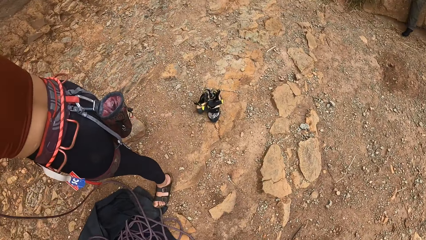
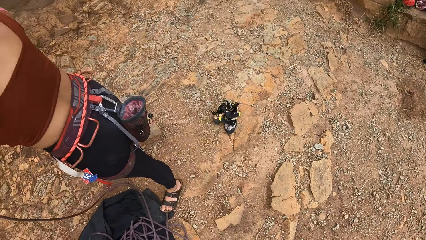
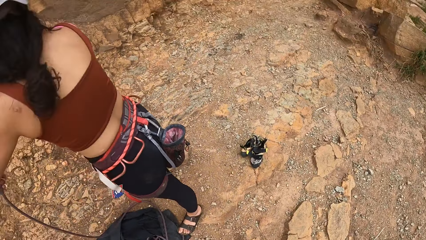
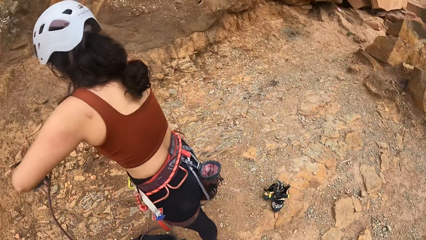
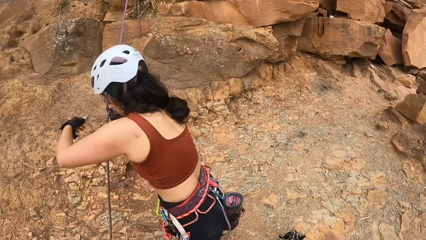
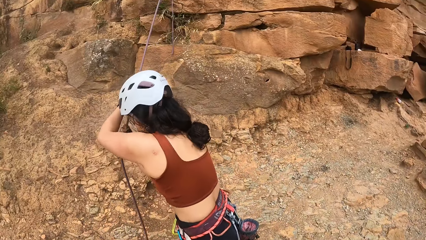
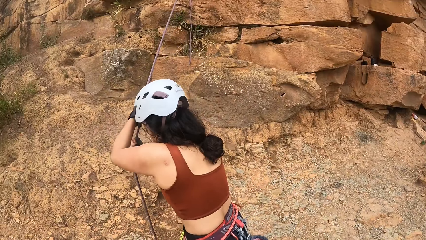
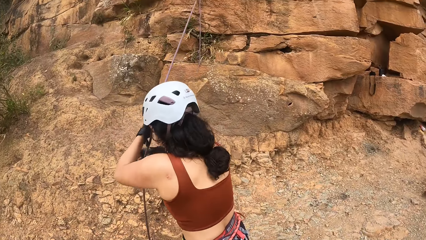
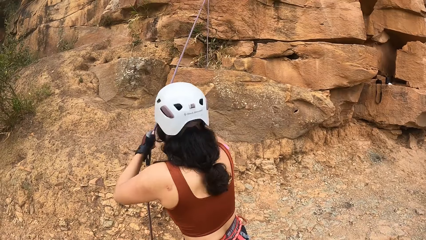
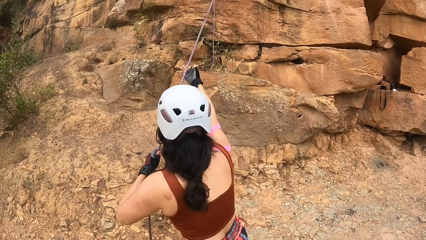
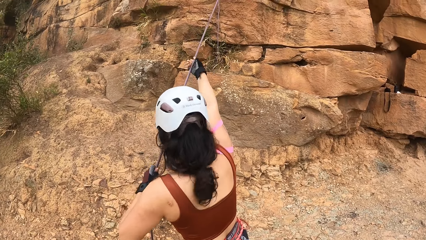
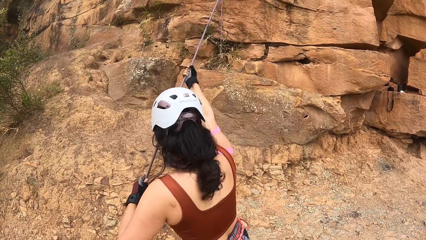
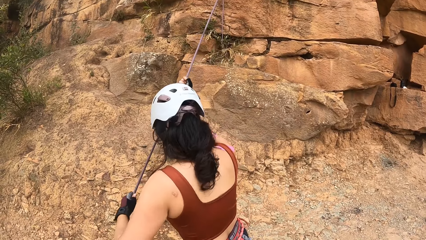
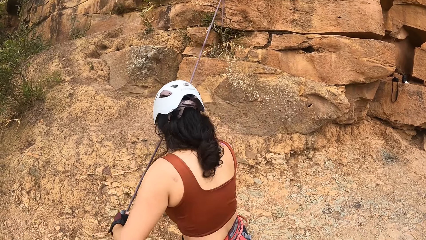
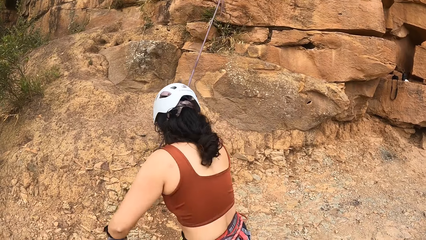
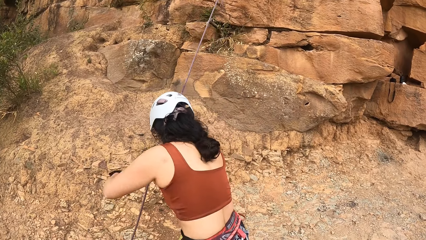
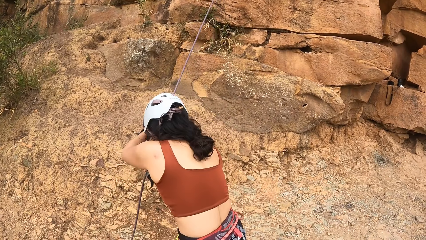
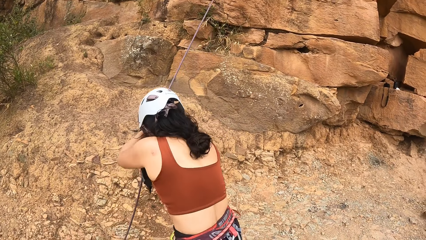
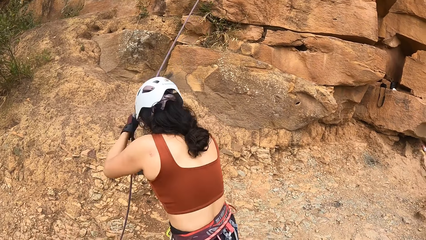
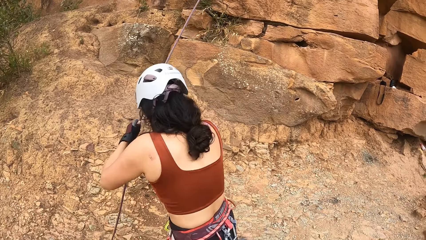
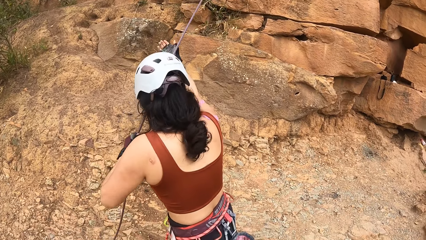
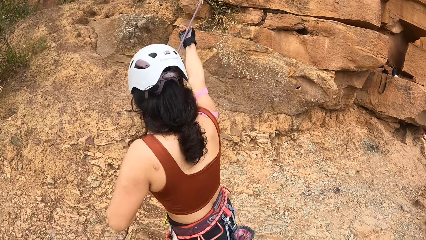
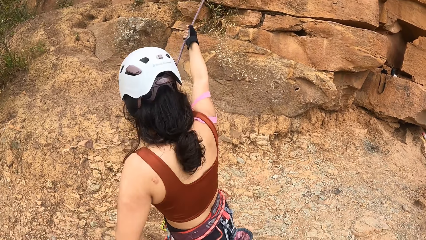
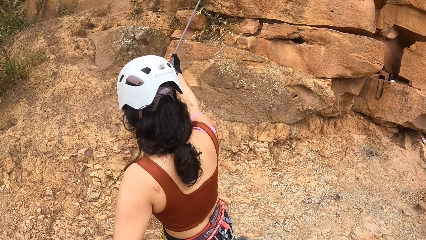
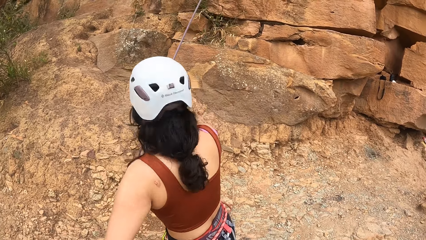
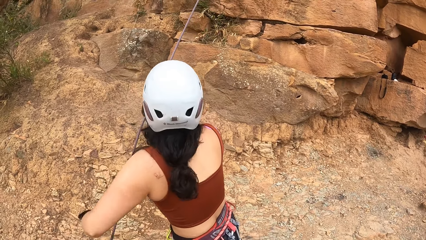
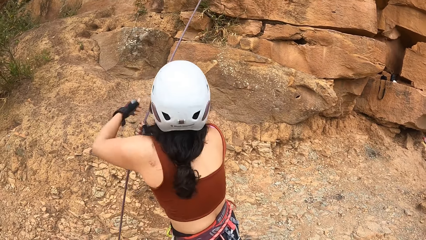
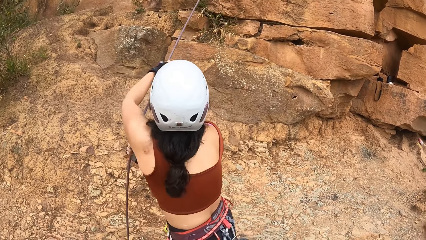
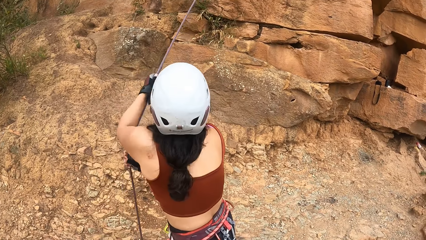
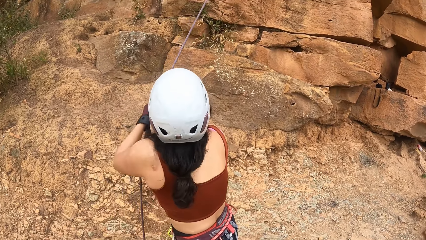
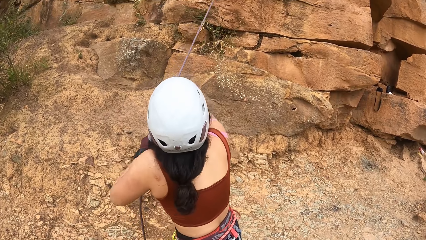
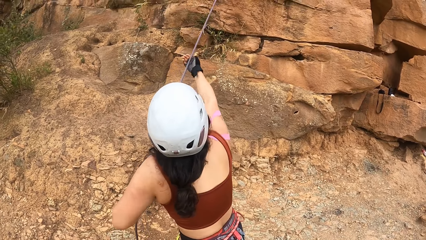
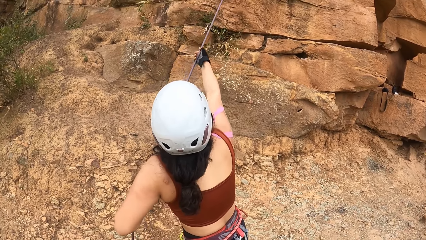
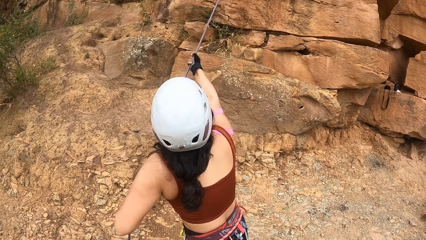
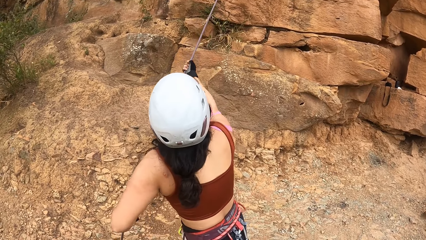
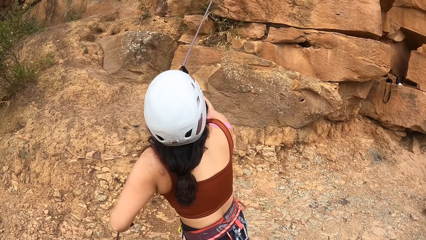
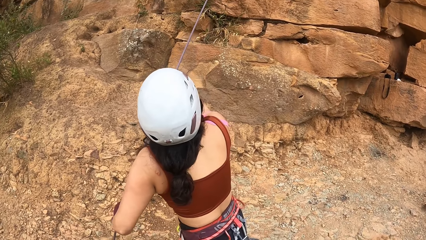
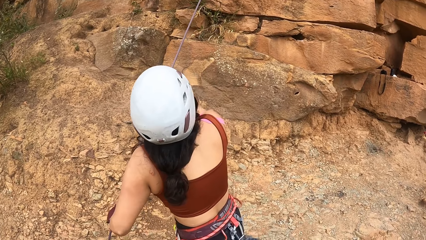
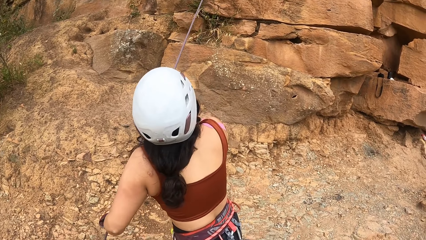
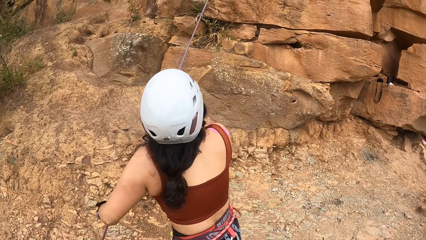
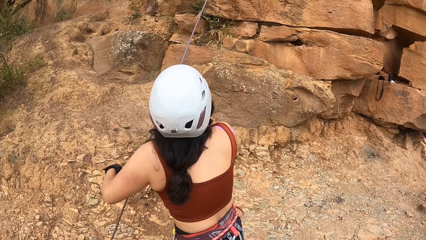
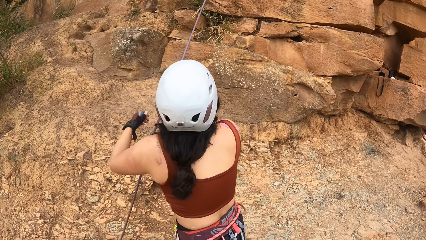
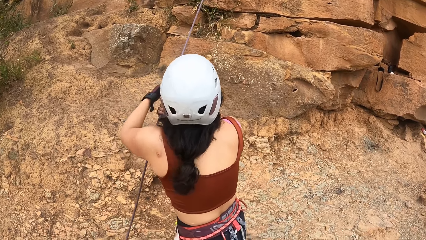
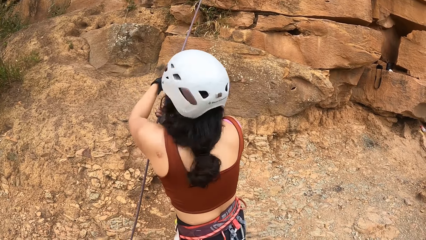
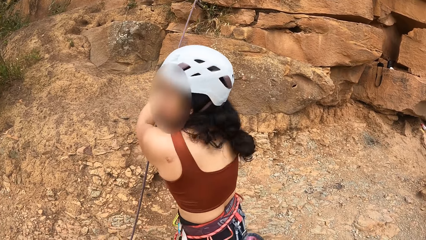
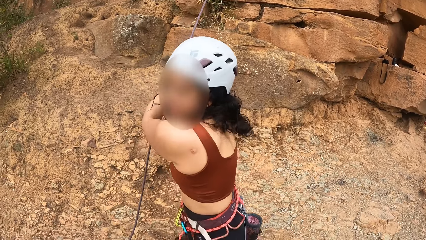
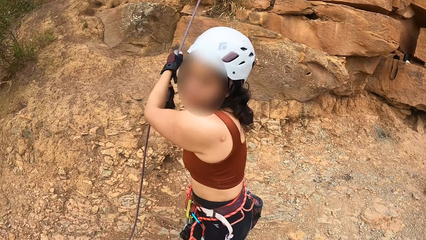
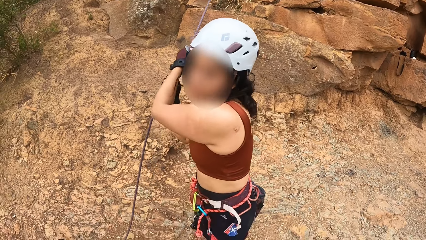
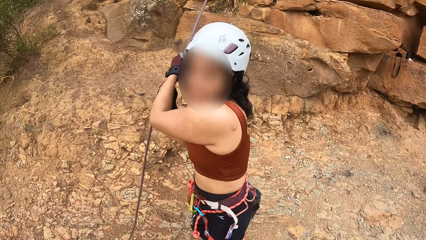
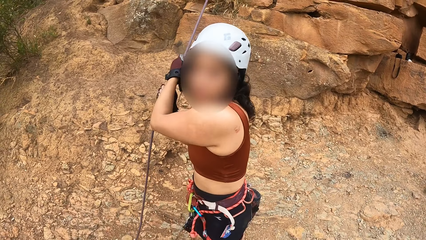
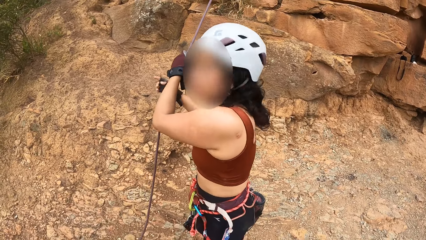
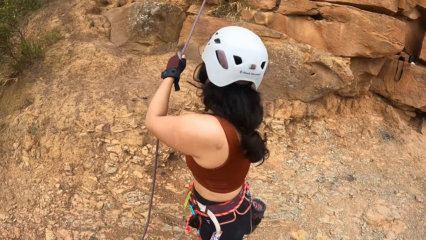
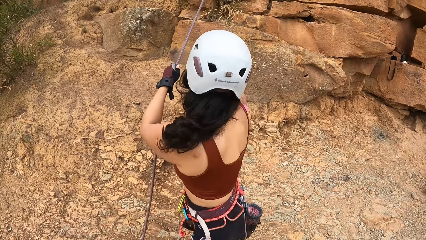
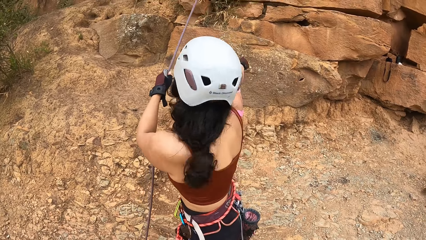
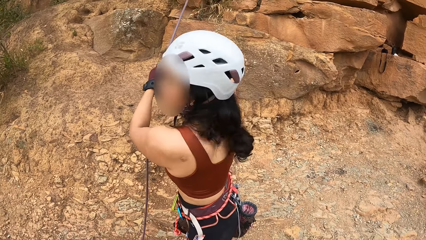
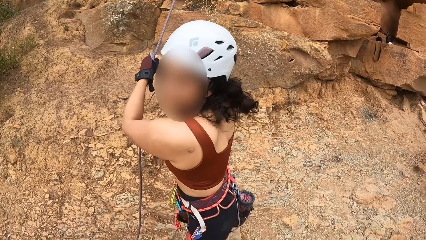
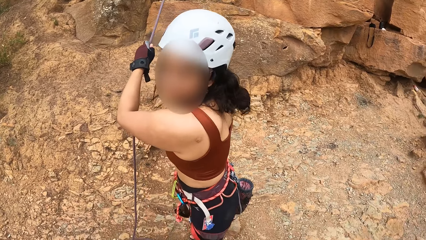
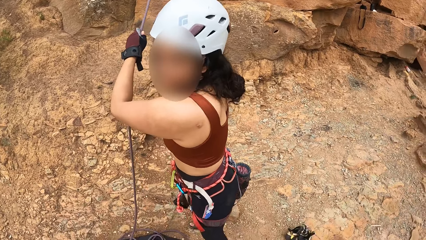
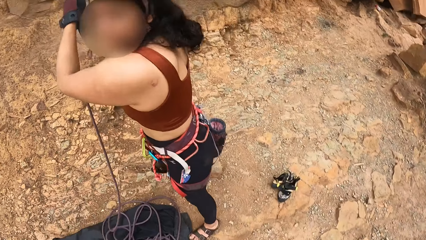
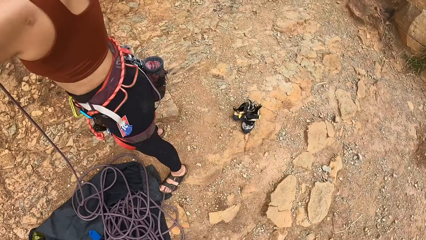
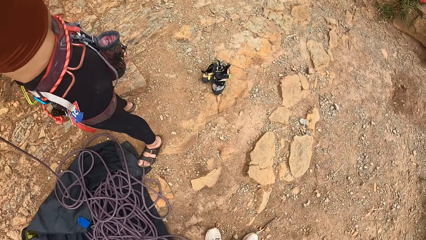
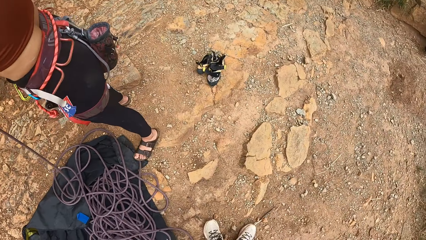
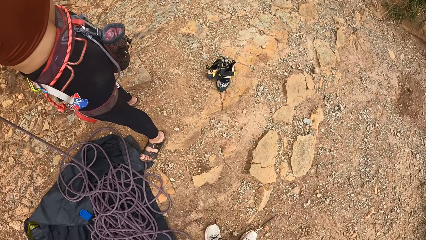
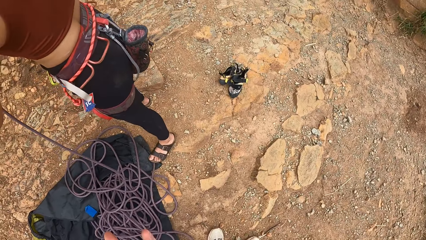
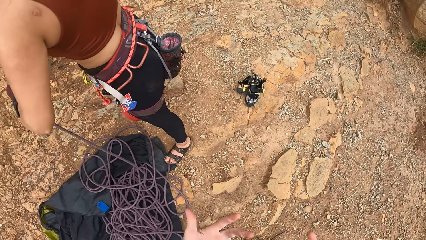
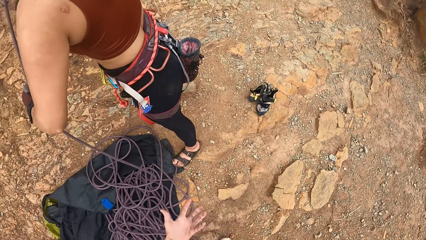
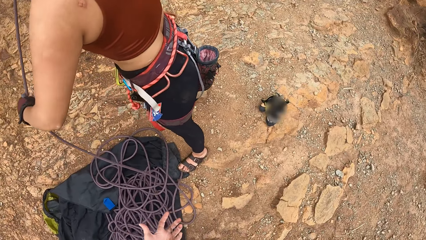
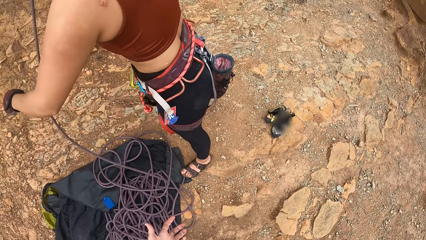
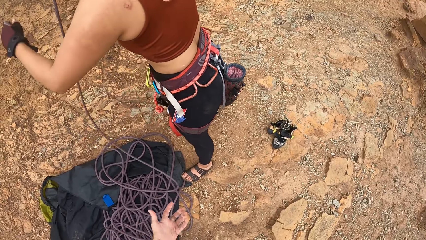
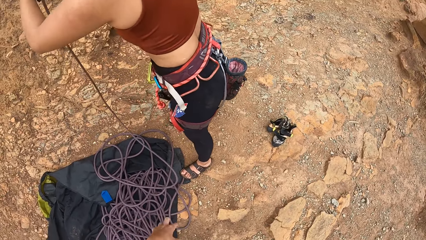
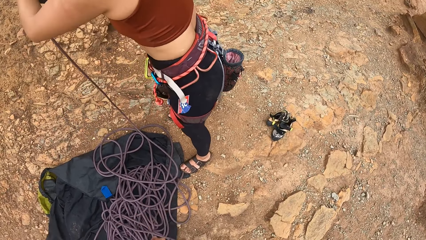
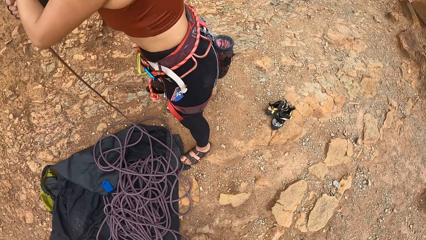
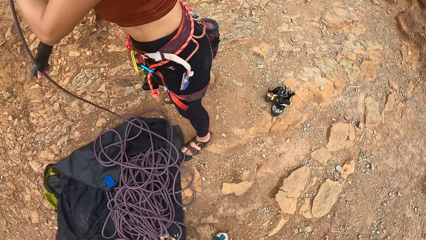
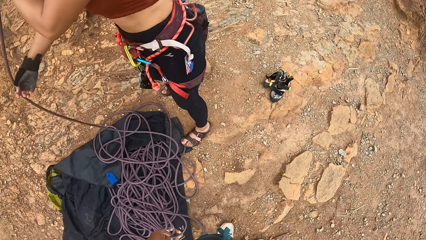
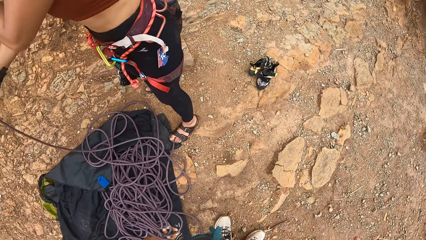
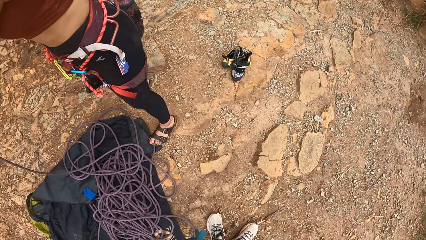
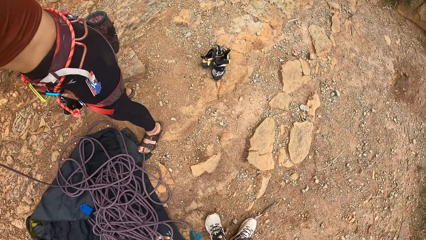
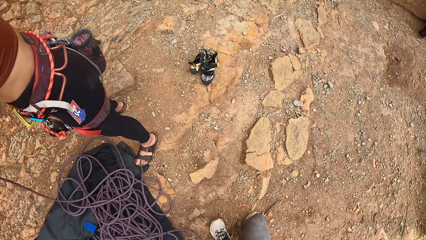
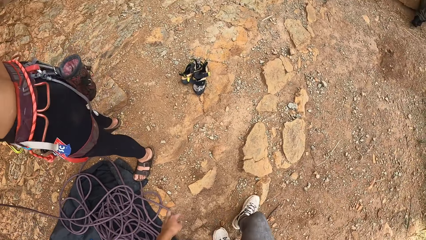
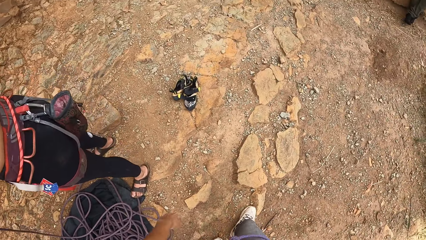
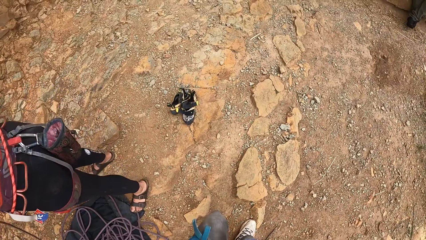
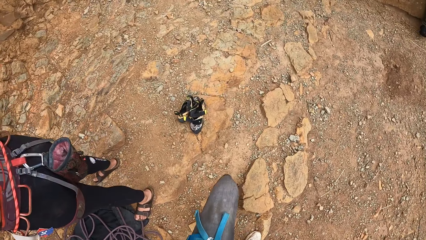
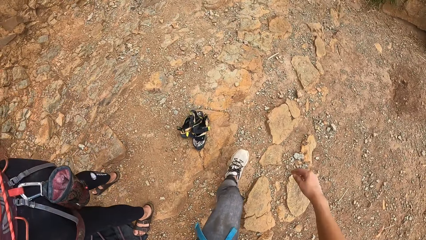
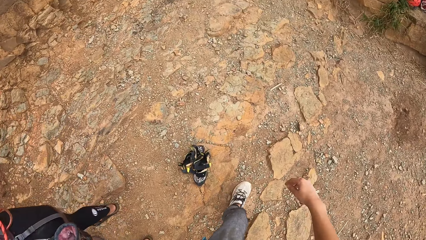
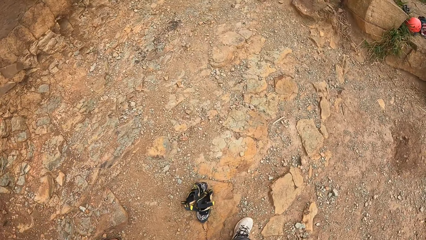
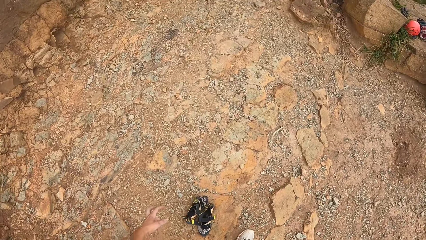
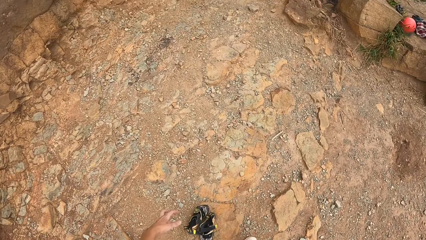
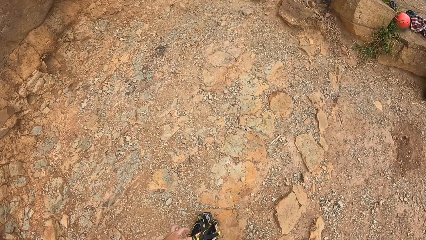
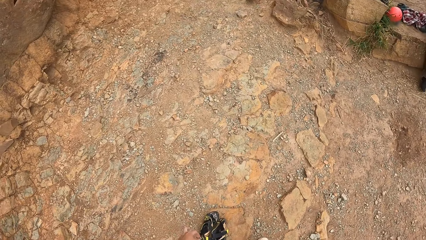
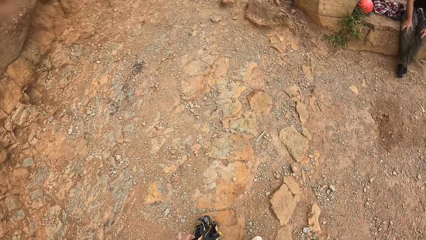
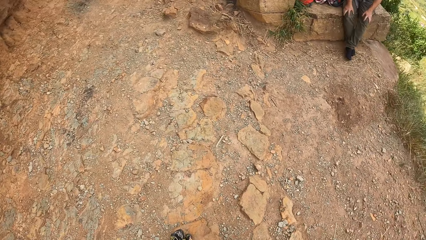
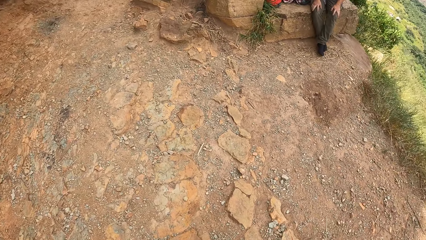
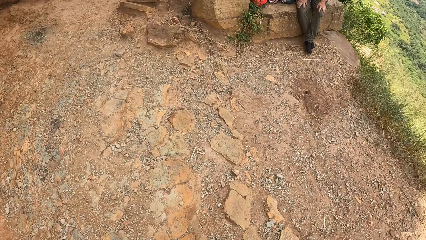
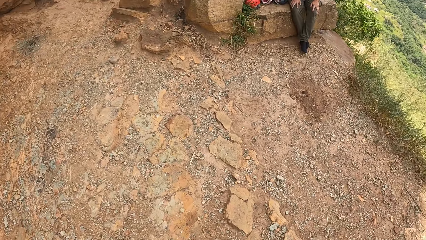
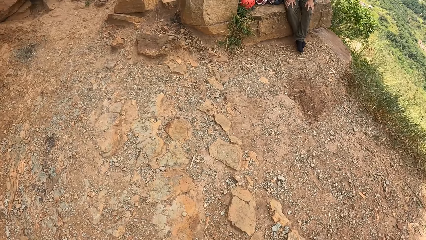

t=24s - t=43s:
The camera wearer looks at a woman. The woman pulls the rope. The camera wearer talks with the woman. The woman looks at the camera wearer. The camera wearer raises a hand and puts the hand down. They walk around the compound.
